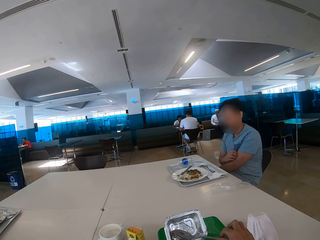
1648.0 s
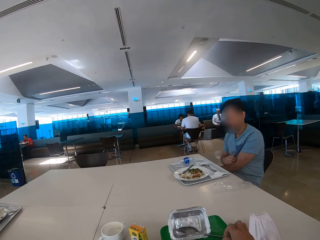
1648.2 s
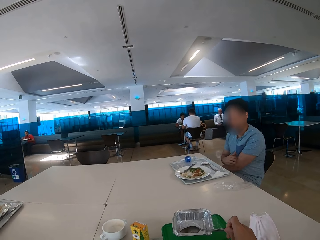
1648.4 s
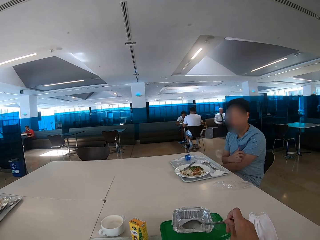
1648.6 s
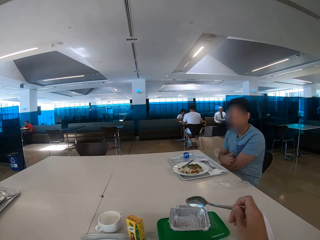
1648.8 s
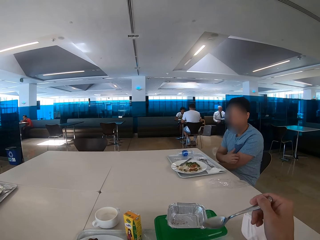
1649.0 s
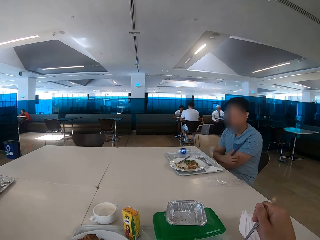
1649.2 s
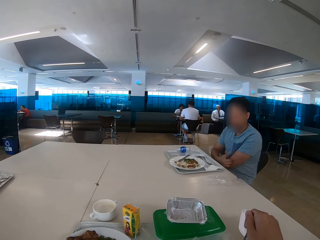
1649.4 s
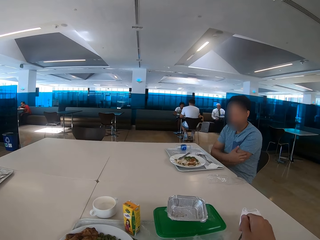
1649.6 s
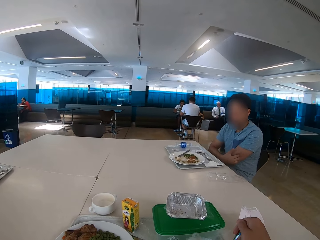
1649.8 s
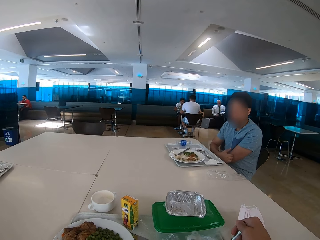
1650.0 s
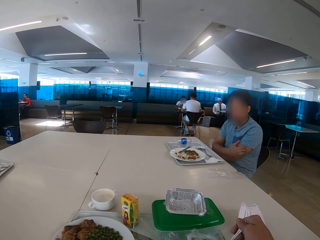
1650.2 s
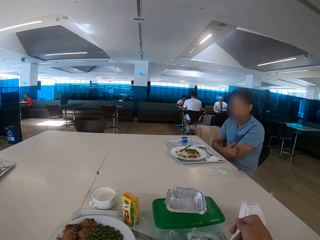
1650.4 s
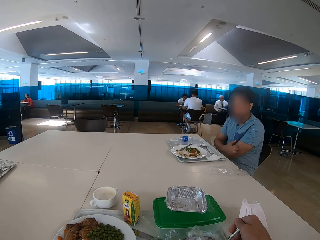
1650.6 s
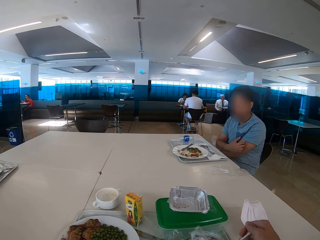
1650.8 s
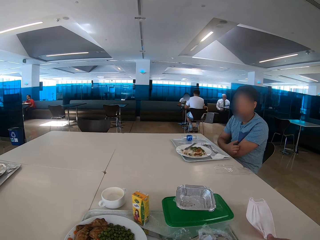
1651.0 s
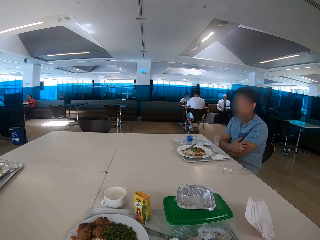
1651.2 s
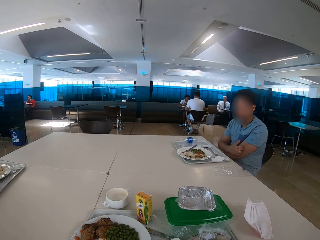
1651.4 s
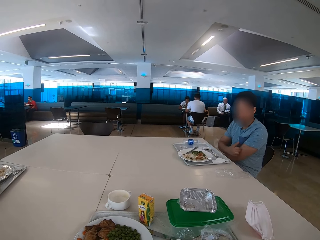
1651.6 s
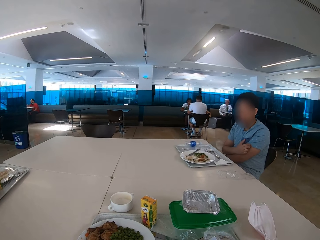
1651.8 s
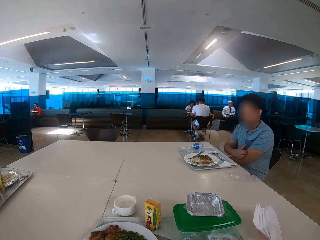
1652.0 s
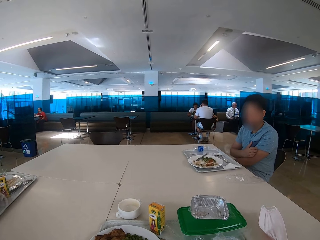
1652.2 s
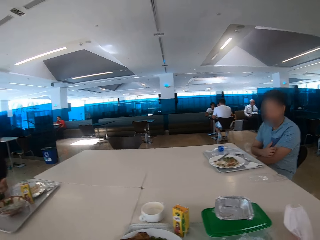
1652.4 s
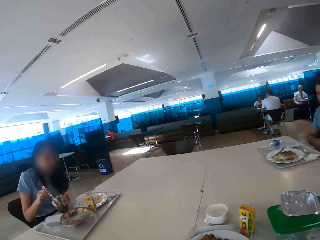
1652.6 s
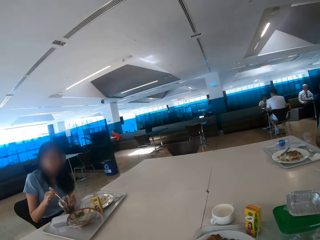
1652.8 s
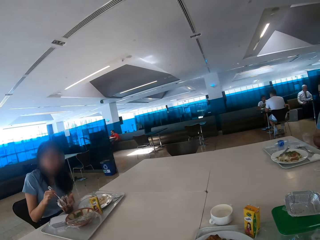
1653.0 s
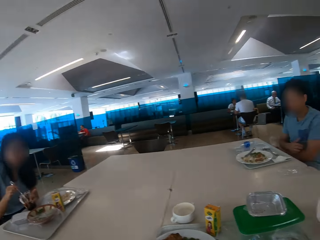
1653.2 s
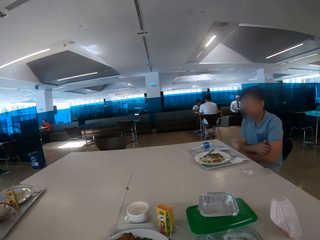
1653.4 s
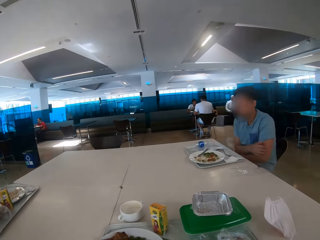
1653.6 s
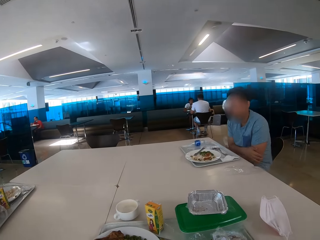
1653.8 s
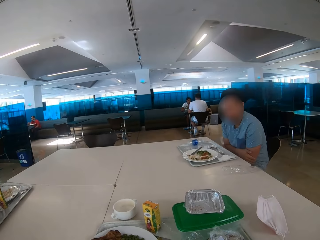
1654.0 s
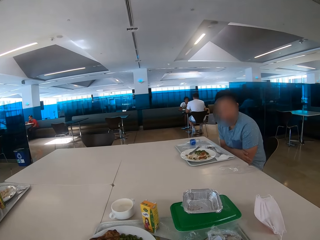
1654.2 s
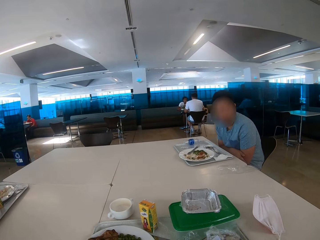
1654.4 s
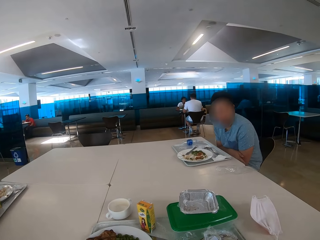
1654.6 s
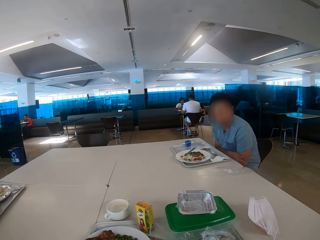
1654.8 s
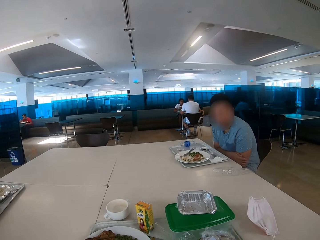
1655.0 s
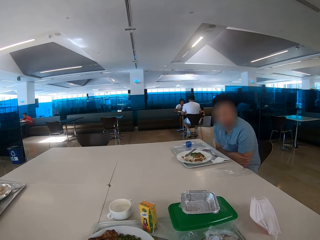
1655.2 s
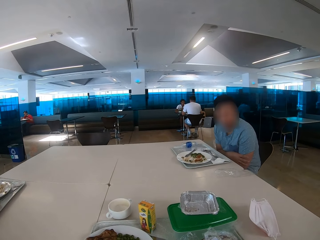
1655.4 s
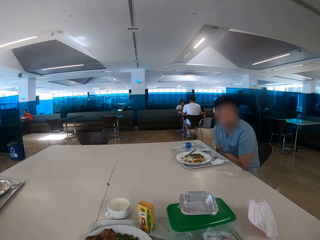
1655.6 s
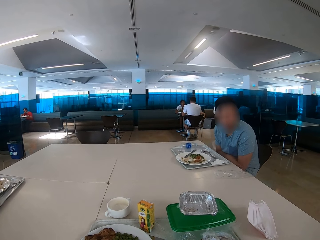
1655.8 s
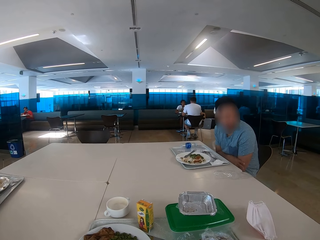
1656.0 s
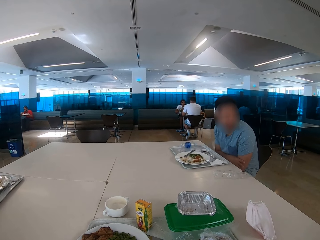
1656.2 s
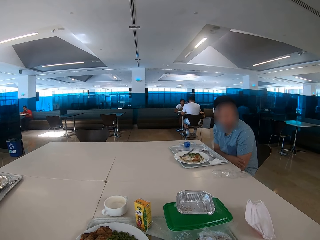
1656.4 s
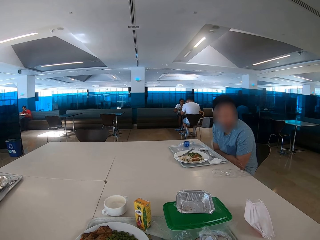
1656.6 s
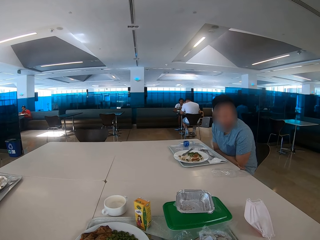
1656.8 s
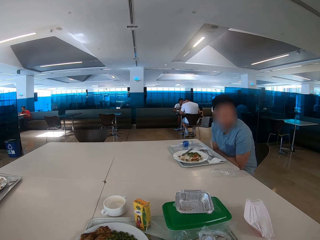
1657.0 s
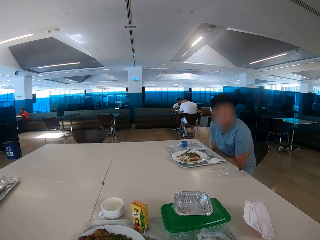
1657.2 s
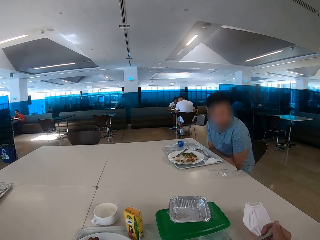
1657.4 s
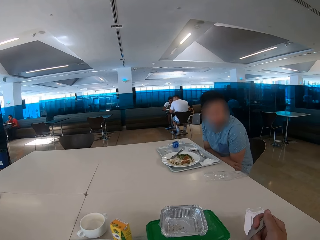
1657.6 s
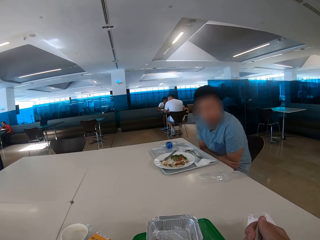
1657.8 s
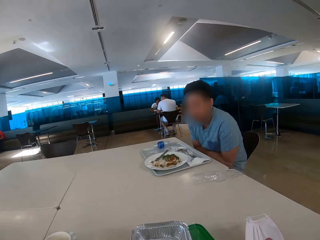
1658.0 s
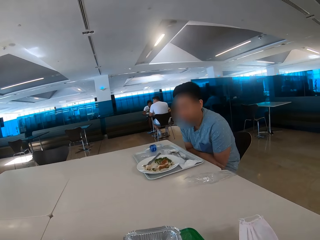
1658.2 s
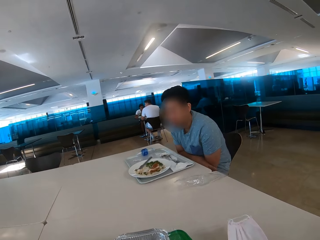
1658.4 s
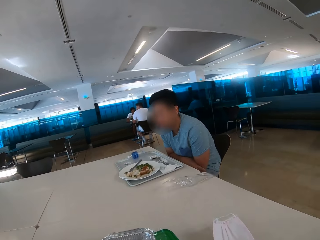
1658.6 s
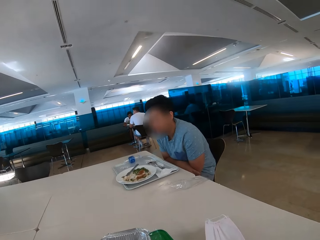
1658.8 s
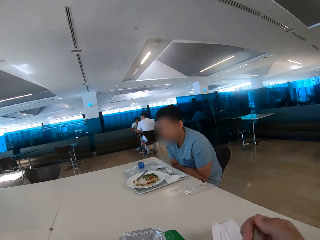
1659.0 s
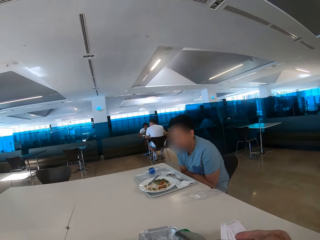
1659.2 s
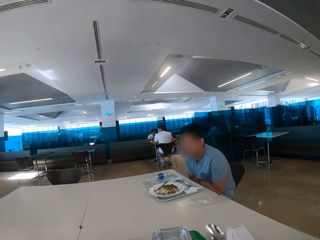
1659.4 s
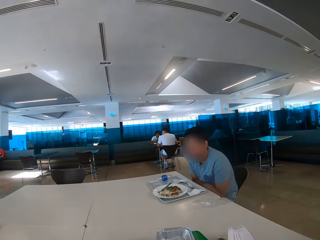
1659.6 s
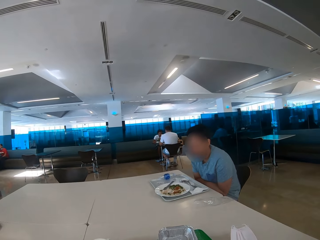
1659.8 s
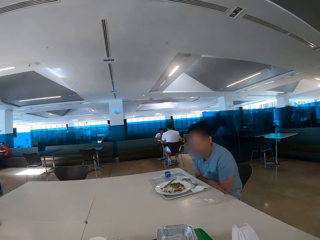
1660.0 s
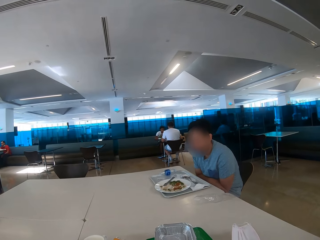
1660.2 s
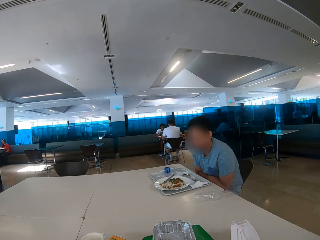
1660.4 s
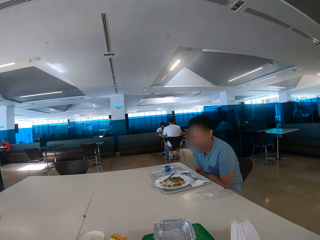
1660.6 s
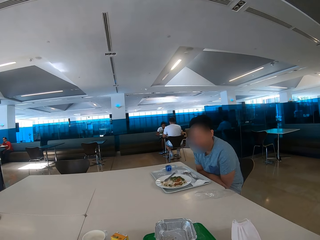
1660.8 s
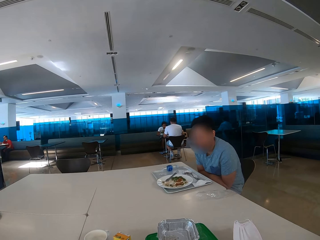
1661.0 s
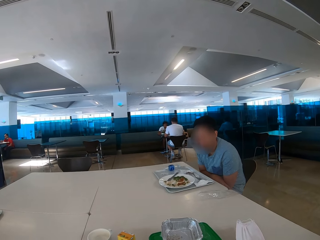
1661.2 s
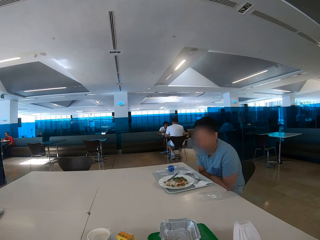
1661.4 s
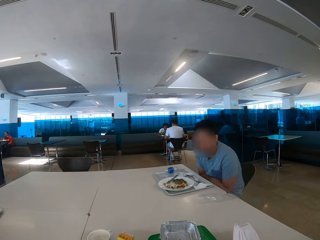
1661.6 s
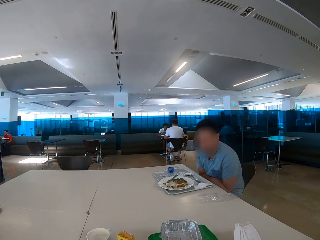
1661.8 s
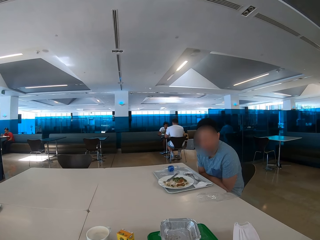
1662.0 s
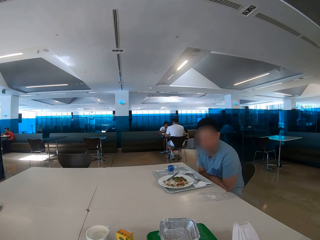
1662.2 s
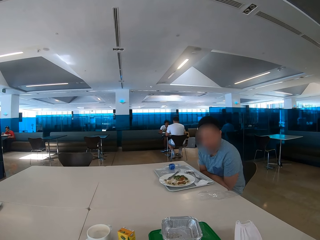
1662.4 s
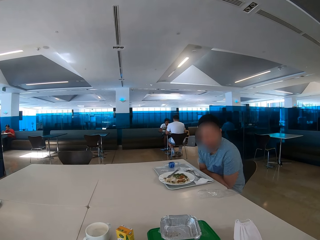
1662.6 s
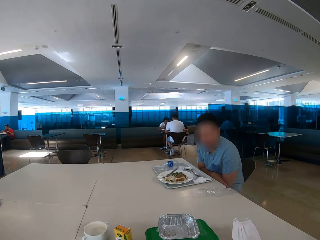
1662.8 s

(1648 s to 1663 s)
The camera wearer picks up a spoon from the disposable plate. They eat food. A man scratches his hands. The camera wearer looks around. They look at a woman. They look at the man. They eat with the spoon. They pick up some food on the table. They look at the man.

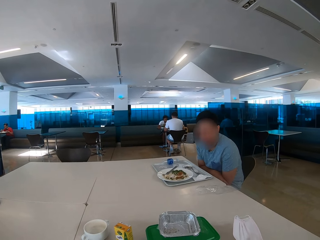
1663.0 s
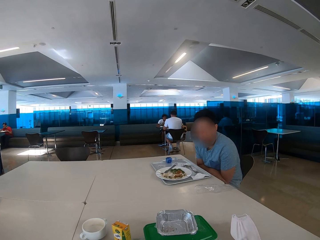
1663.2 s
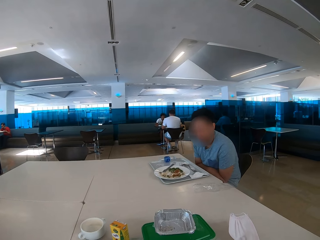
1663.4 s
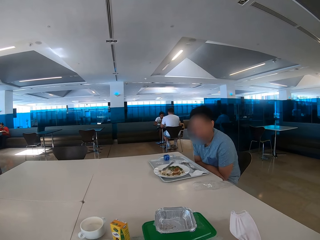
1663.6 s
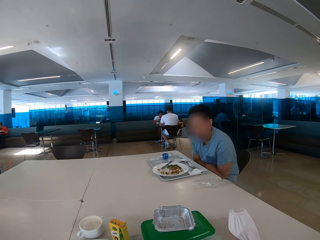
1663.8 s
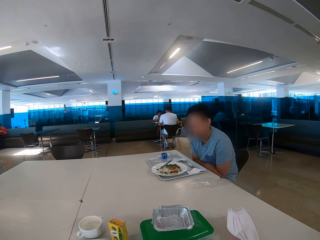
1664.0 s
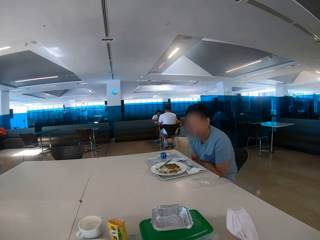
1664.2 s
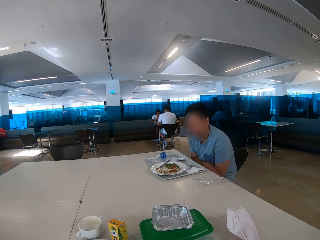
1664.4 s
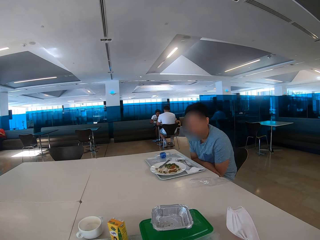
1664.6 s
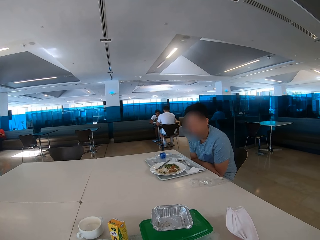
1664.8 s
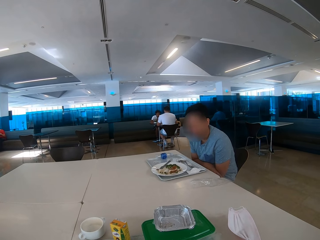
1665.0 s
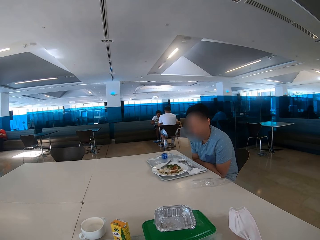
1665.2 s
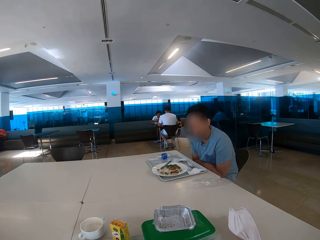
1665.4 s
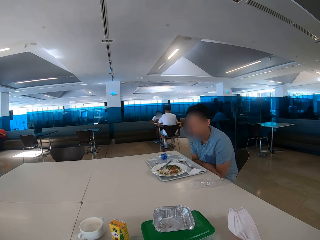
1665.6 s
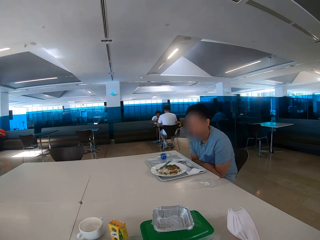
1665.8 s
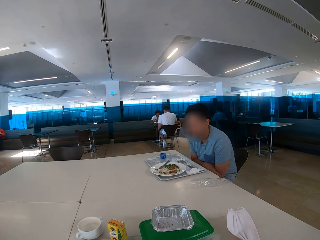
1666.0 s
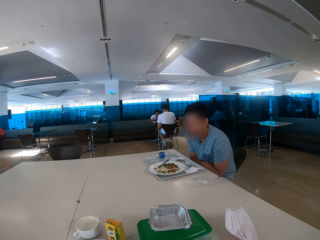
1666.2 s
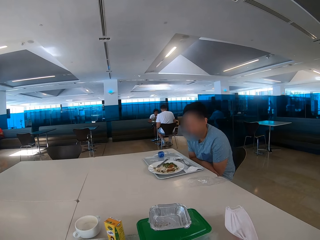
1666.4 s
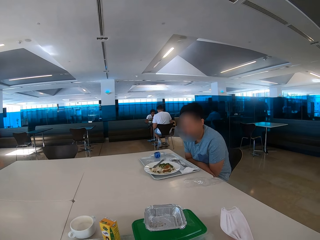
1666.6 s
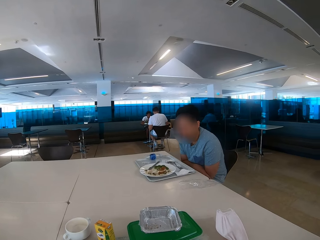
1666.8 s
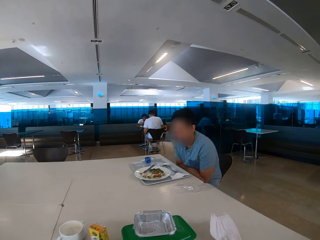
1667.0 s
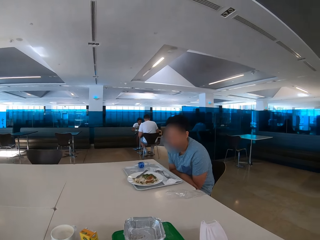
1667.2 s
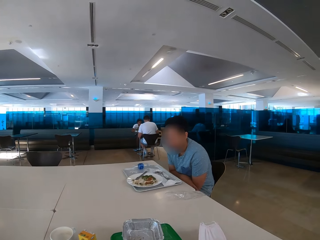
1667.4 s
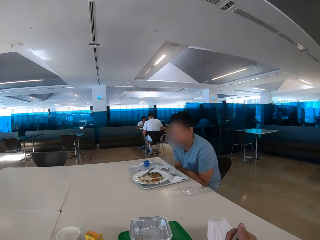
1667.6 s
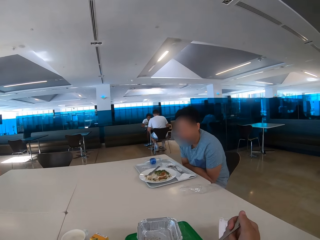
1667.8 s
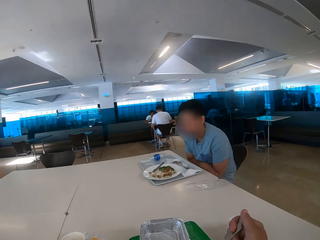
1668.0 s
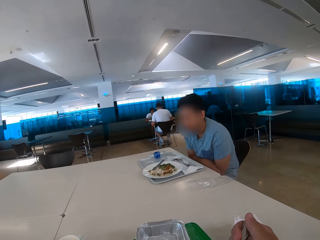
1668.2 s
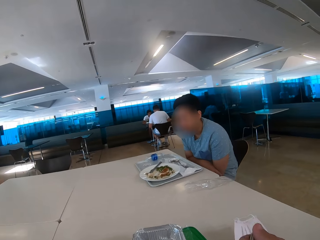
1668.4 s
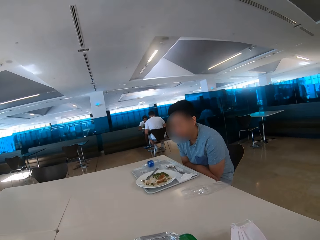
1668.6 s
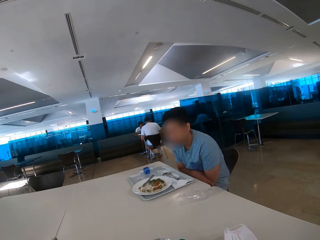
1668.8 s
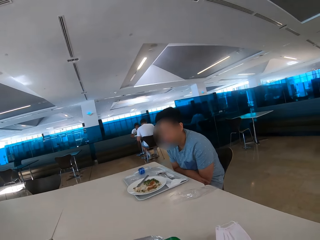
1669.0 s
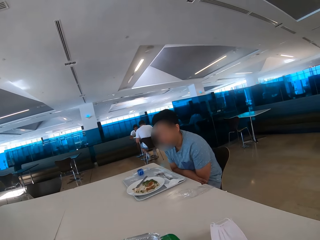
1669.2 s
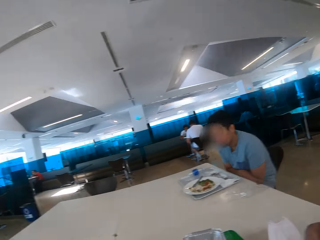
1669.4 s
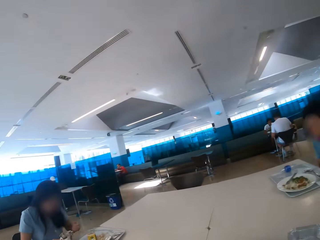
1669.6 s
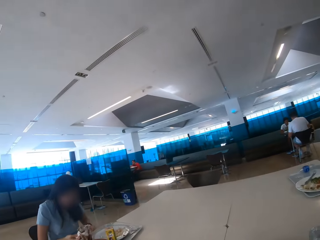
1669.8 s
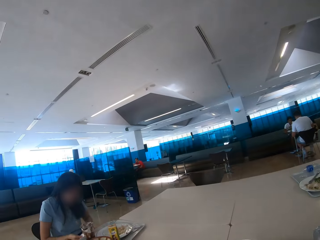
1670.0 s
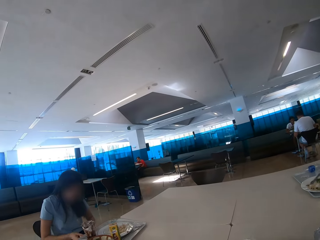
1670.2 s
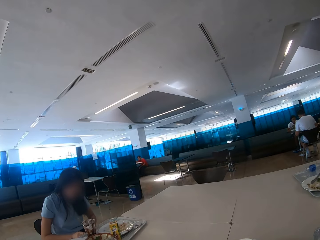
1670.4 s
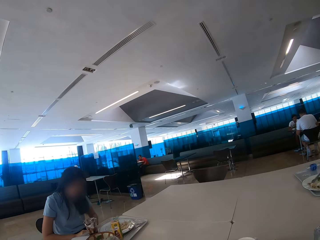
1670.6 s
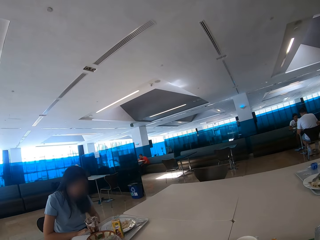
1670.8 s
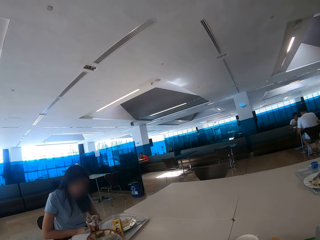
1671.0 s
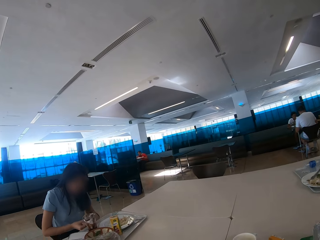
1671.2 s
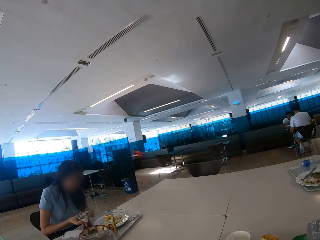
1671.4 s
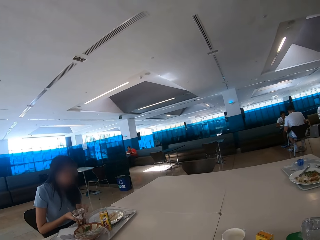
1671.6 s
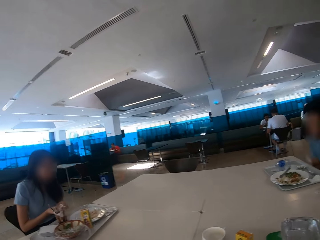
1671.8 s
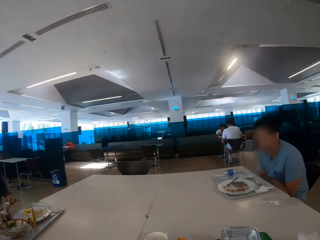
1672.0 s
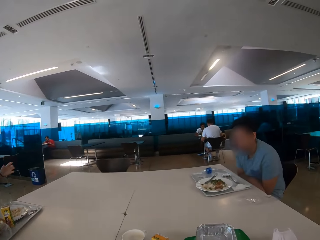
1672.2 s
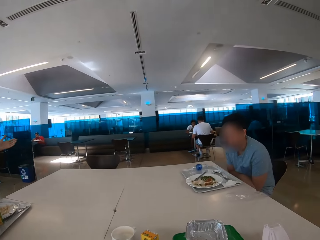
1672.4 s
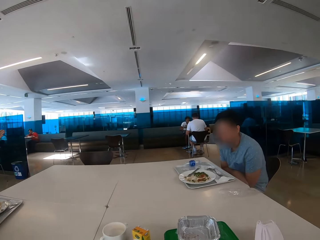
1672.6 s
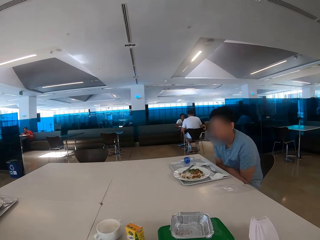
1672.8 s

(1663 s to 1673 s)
The camera wearer eats with the spoon. A woman eats food. The camera wearer looks around. The woman points at a man.
